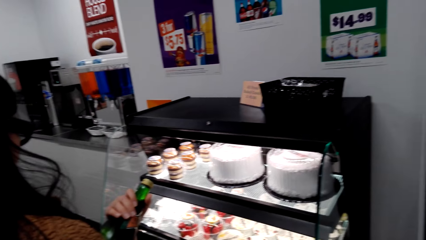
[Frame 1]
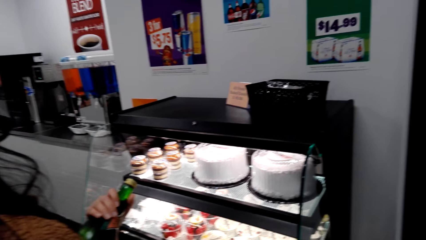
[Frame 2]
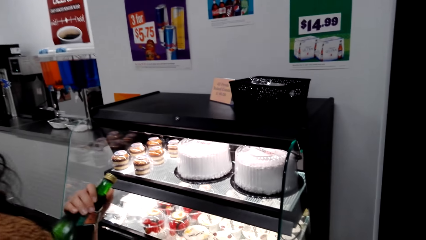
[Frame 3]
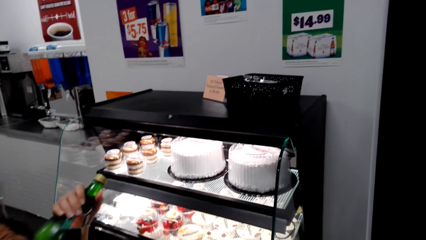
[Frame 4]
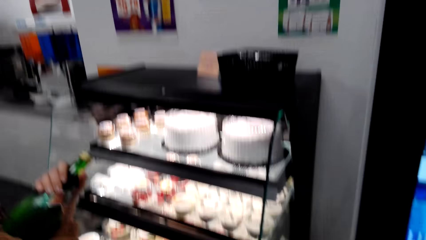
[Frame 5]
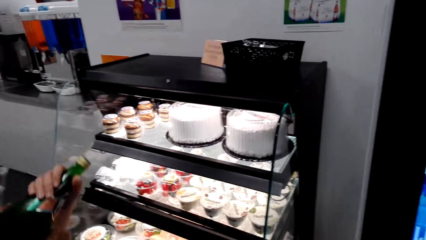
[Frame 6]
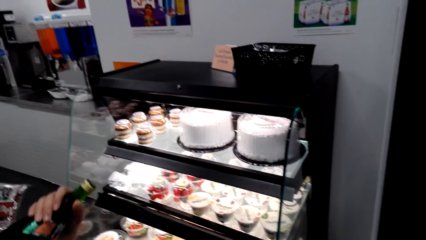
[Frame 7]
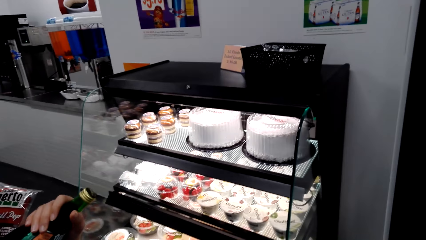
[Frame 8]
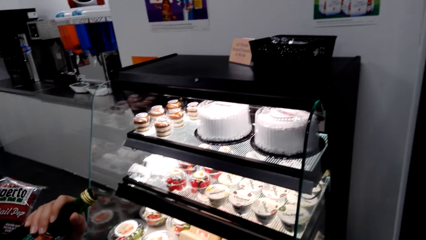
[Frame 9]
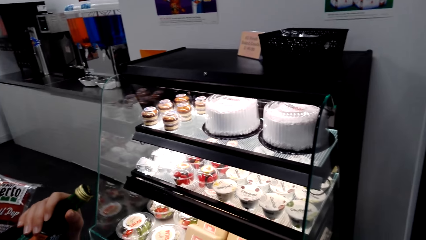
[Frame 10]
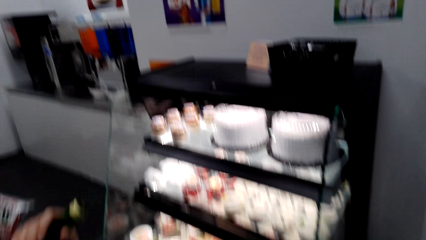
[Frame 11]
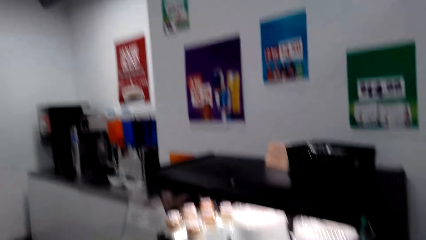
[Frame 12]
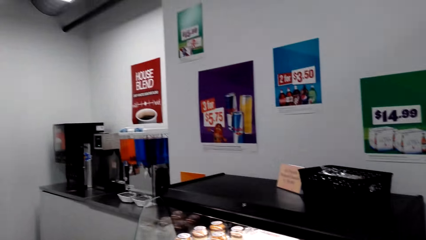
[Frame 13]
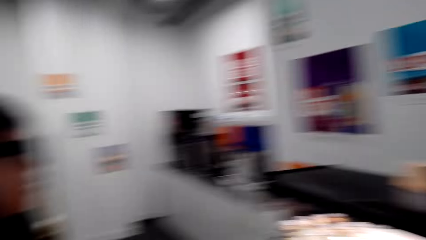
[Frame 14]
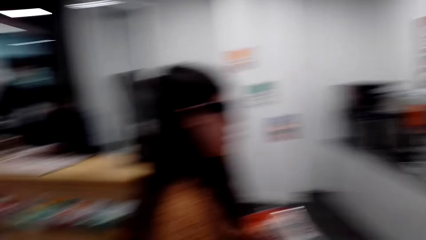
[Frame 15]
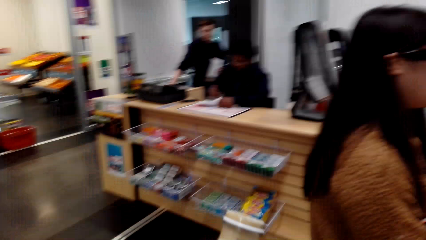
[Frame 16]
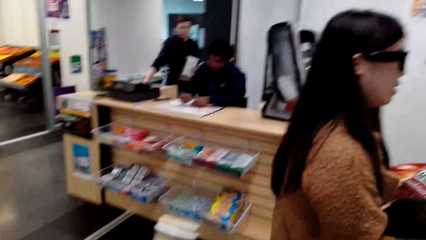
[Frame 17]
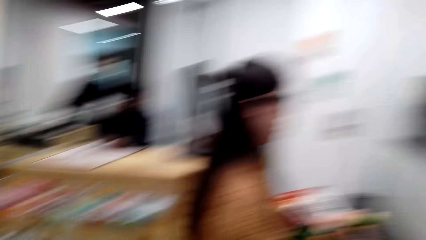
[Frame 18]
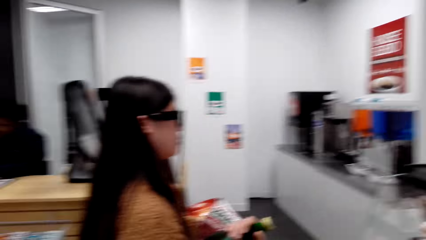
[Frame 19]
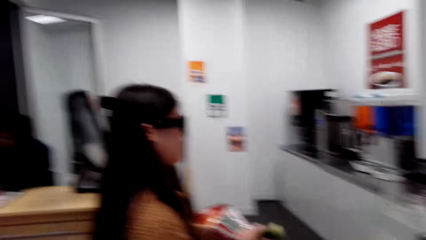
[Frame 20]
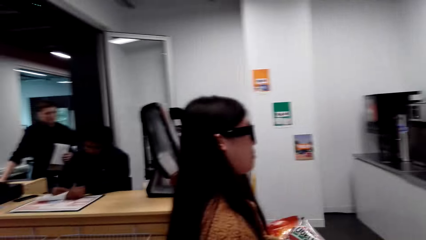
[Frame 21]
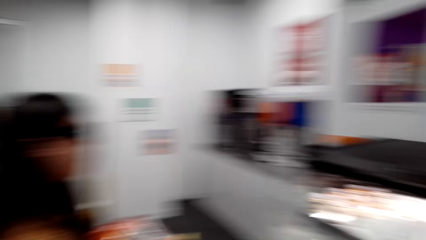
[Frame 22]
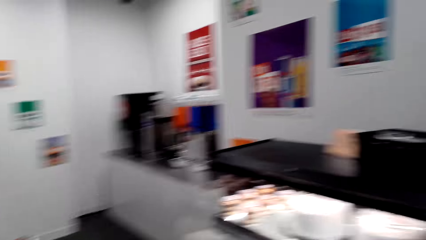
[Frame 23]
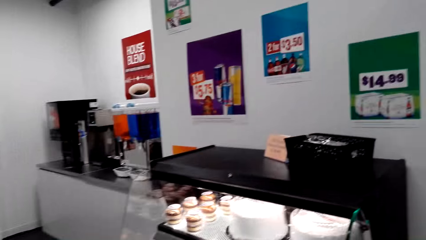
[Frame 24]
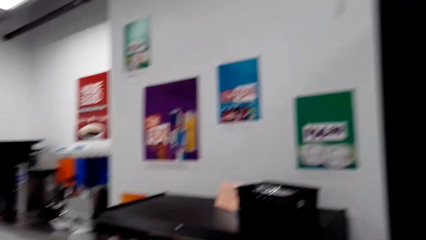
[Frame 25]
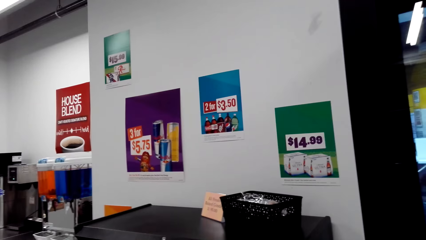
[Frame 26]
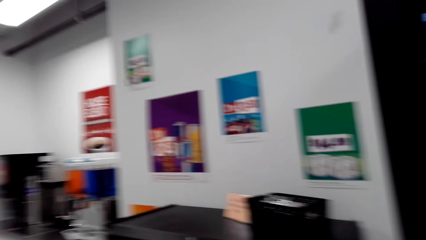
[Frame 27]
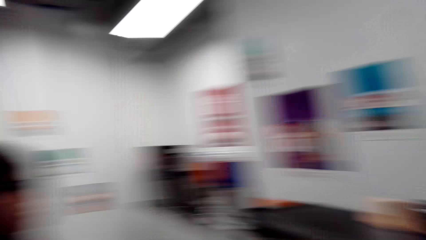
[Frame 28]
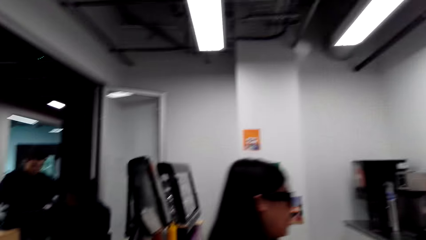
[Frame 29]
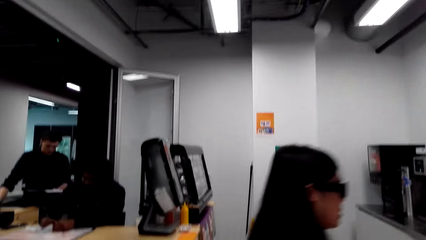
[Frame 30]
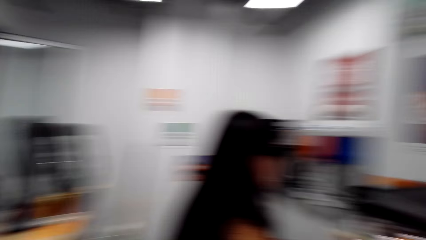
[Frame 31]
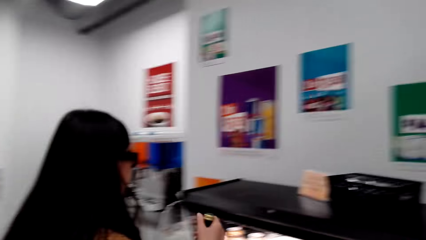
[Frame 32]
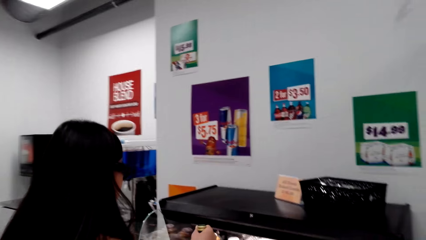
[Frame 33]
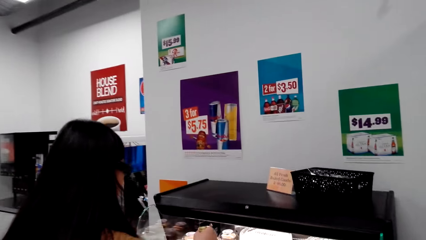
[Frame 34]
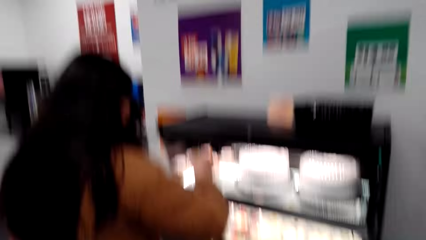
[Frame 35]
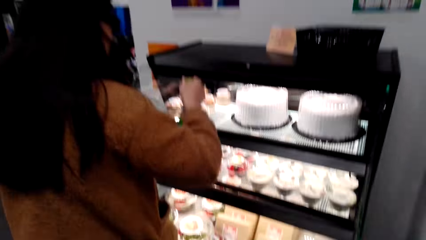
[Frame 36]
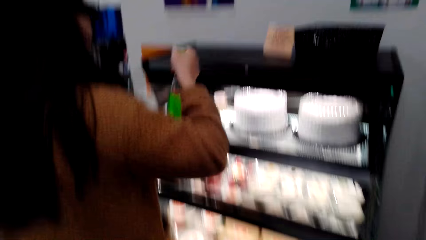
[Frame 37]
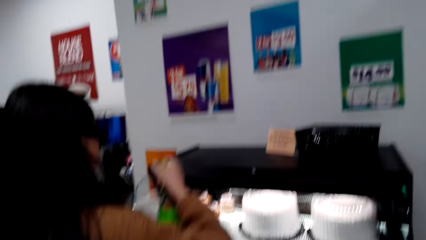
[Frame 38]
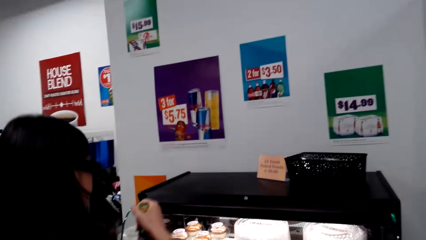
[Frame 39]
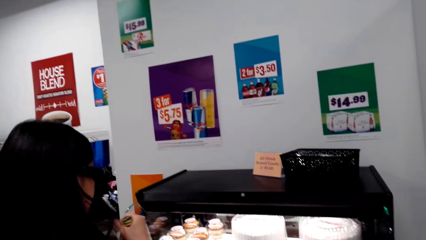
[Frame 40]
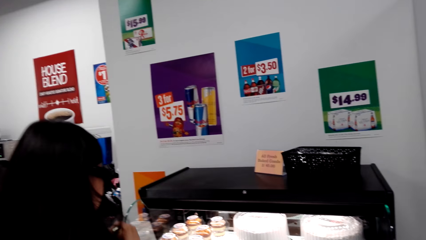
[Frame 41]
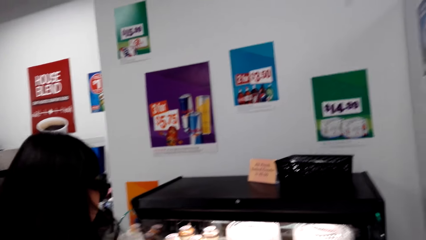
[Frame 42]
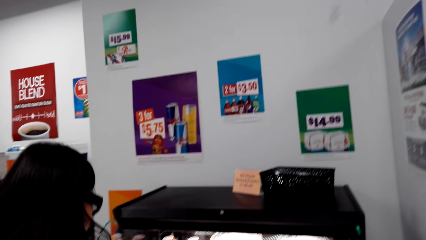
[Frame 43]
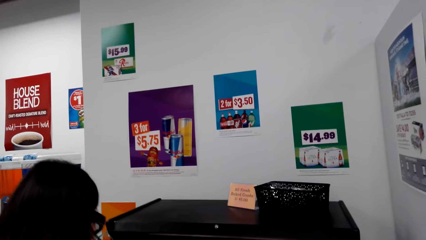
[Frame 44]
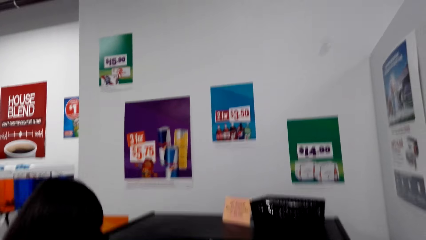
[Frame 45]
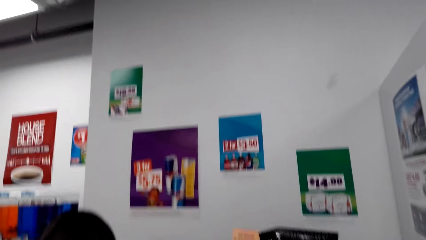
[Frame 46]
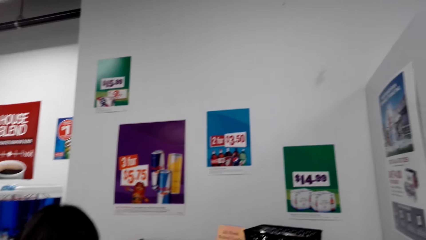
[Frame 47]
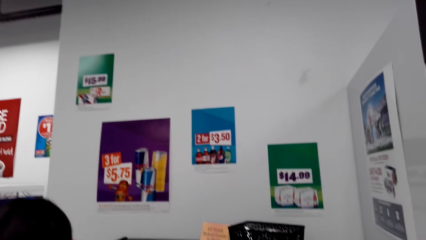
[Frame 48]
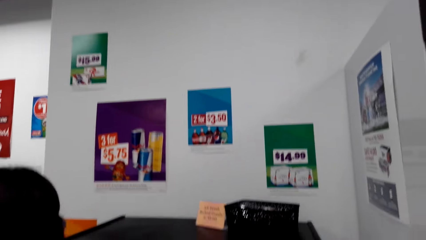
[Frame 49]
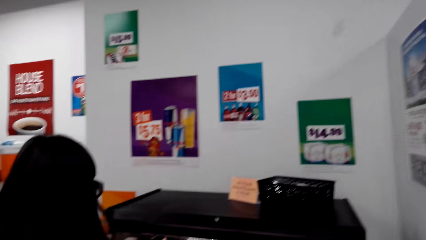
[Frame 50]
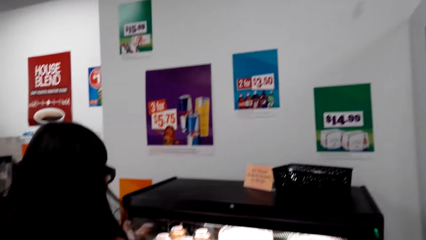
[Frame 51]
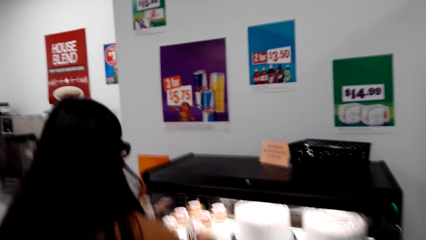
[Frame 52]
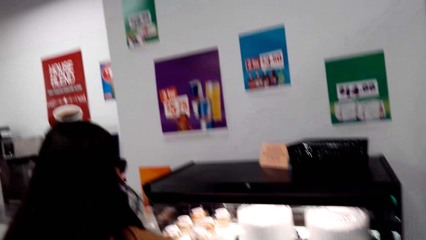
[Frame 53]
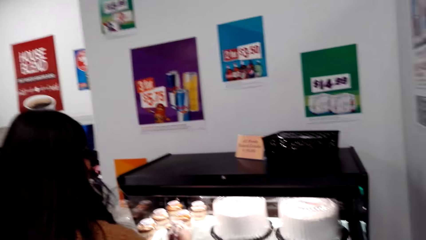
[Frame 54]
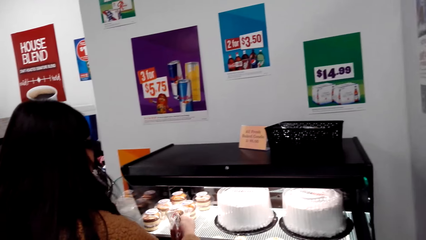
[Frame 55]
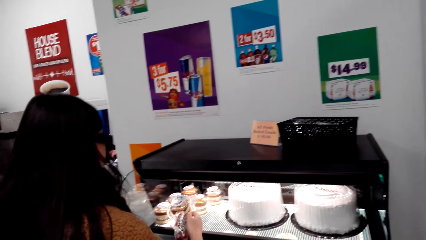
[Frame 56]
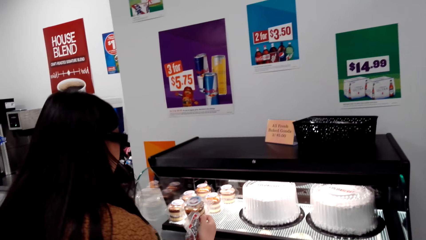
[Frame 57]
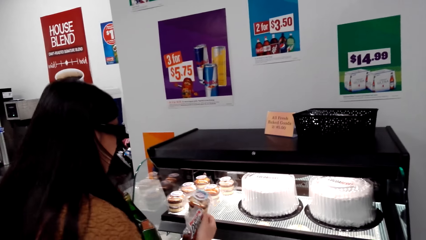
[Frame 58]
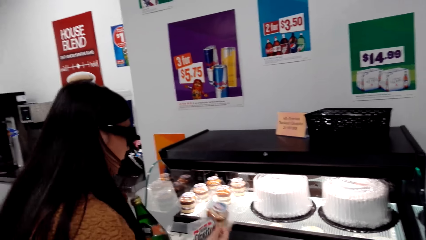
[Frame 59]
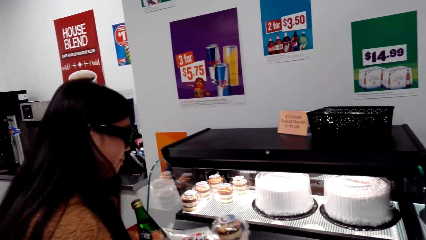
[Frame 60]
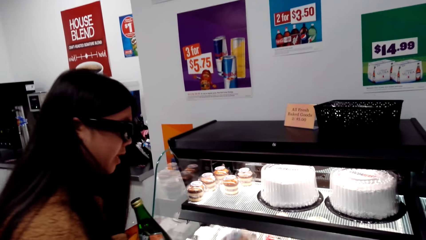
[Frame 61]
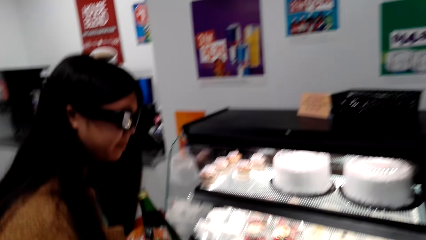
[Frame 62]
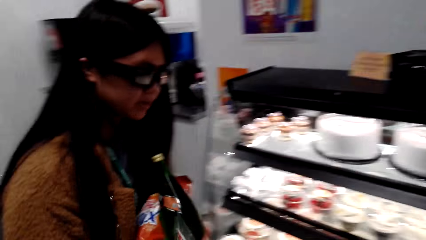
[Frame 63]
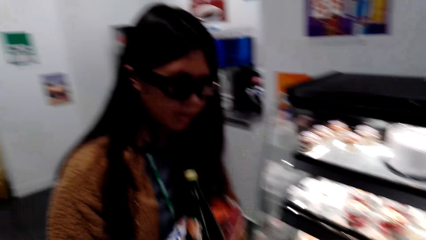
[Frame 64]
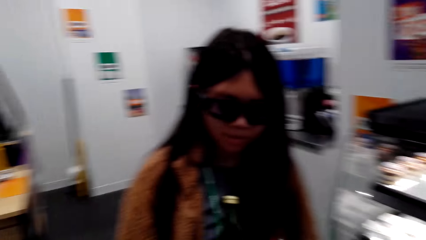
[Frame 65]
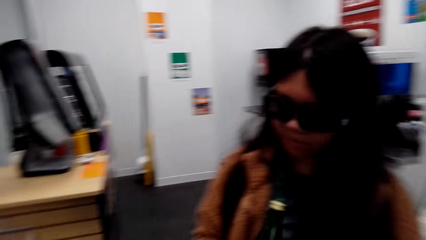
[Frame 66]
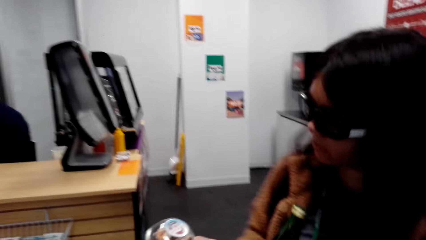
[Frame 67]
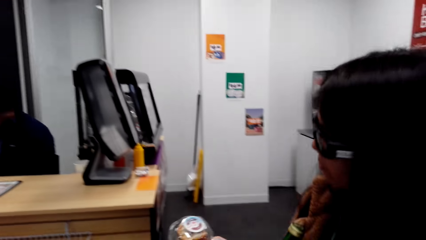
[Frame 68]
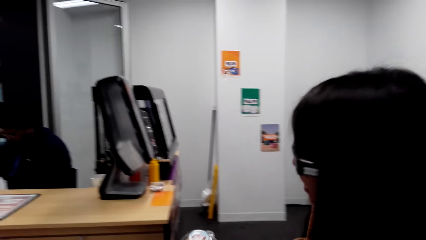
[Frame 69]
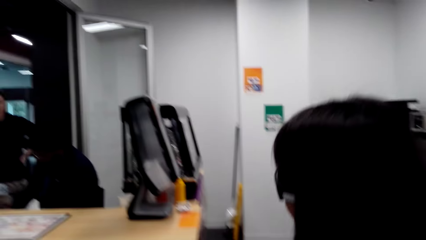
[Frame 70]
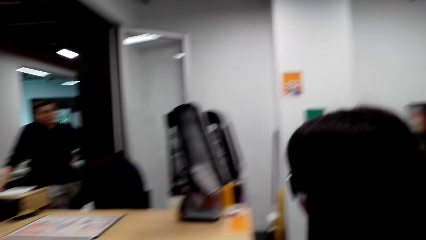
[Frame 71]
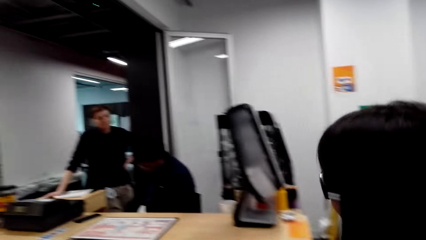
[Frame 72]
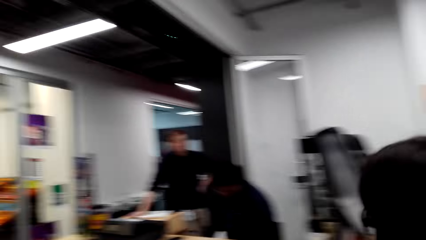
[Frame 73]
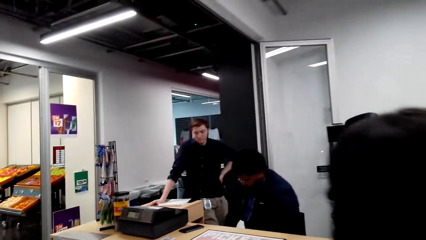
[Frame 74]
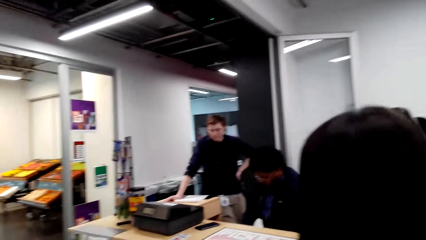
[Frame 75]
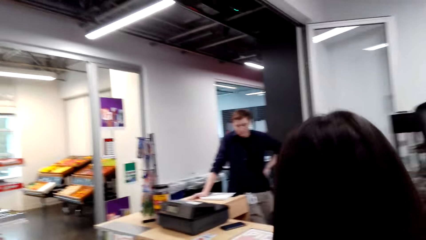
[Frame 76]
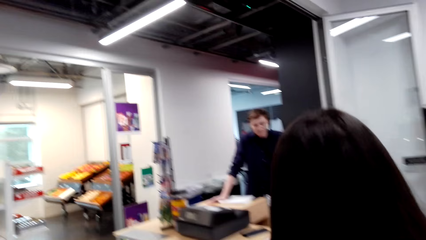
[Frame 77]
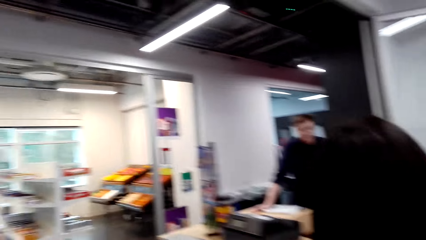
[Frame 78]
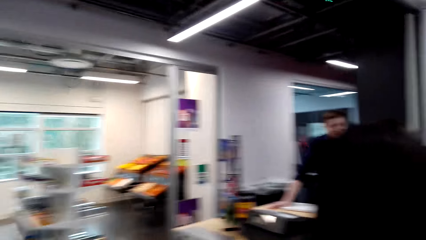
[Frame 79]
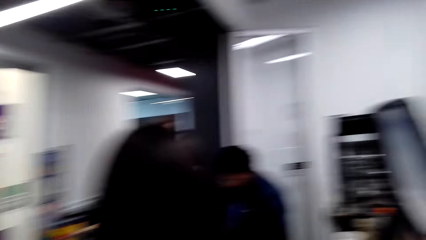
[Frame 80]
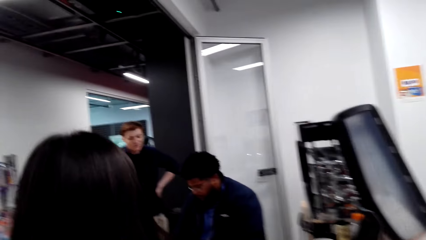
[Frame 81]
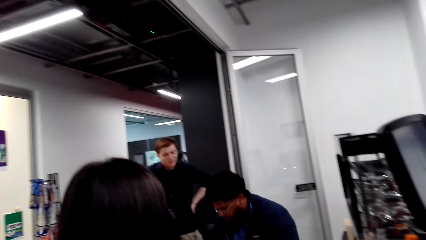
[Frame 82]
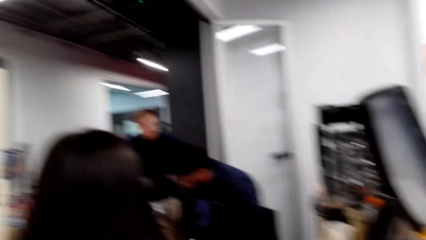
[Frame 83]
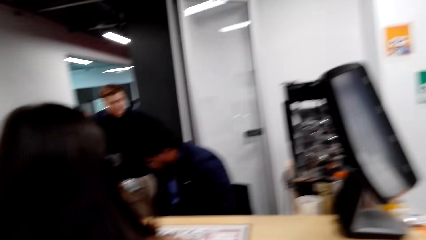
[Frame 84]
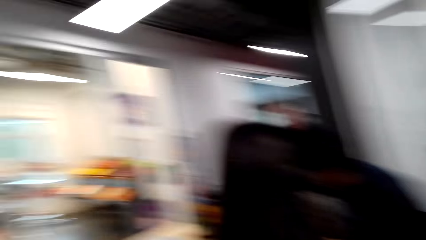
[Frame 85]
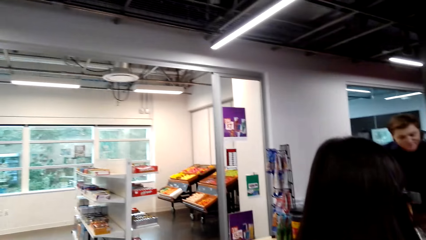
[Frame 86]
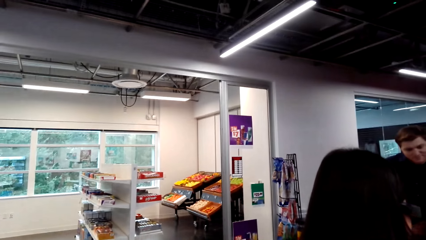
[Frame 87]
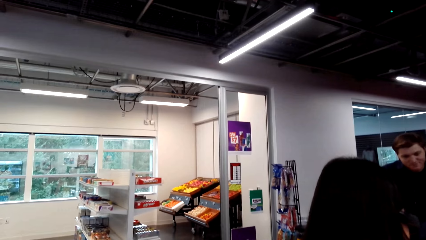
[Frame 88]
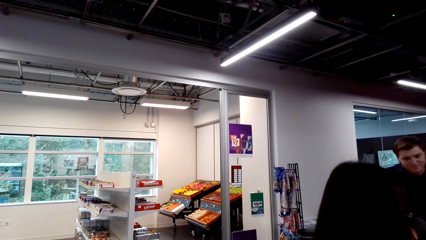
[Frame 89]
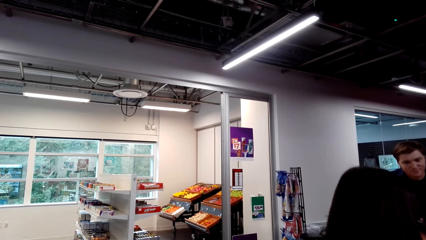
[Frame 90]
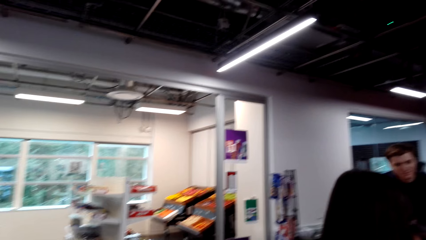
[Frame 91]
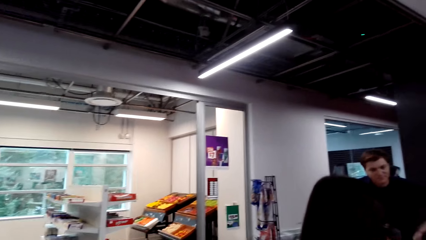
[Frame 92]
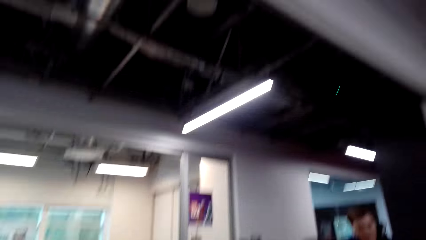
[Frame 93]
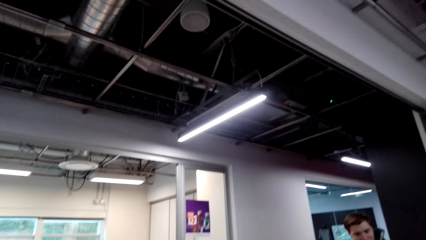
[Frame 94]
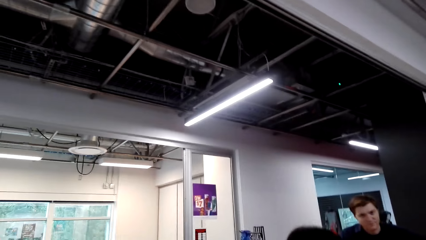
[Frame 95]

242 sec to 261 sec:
The camera wearer talks with a lady. The lady looks around. The camera wearer talks with the lady. They look around and talk with the lady. They talk with the lady again. The lady holds the bottle. The camera wearer looks around. They talk with the lady and look around. The lady picks up cupcakes and talks. The camera wearer talks with the lady. They talk with the lady again. The lady walks away. The camera wearer talks with the lady.
